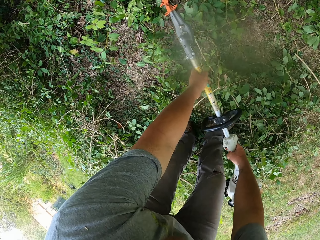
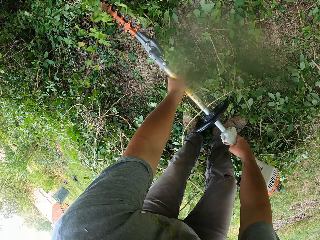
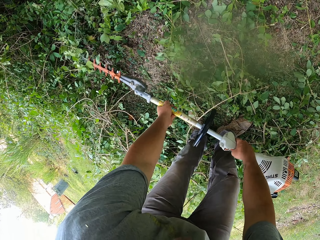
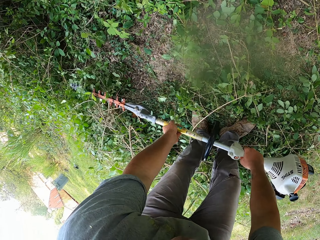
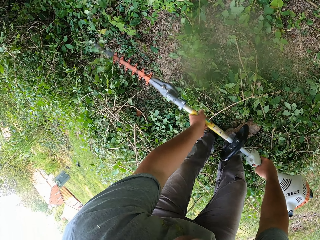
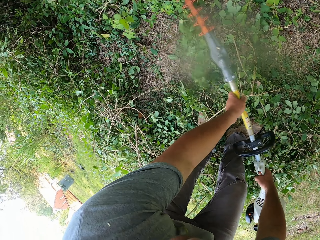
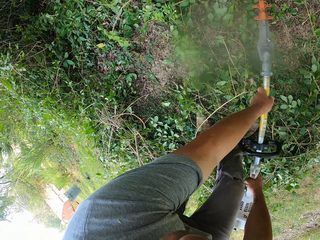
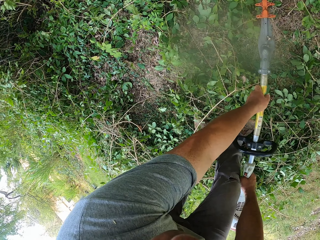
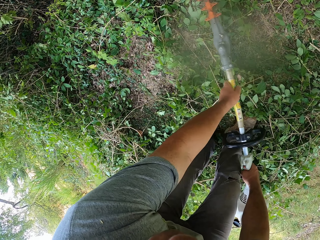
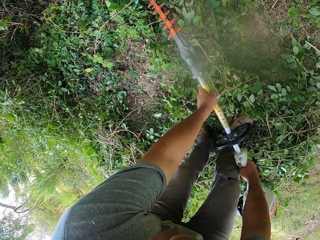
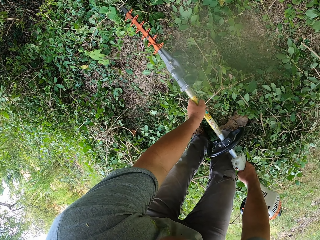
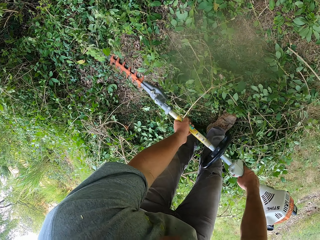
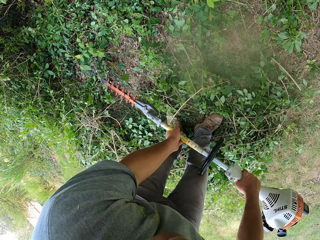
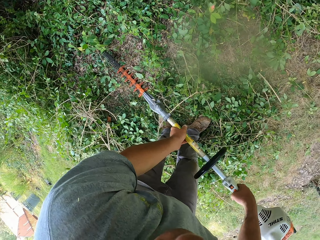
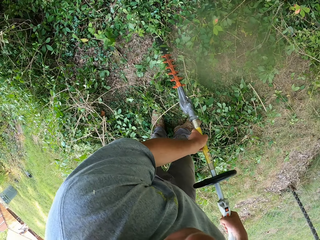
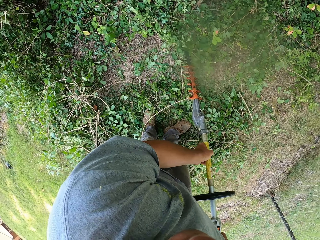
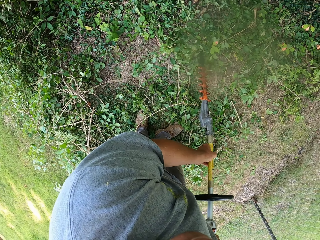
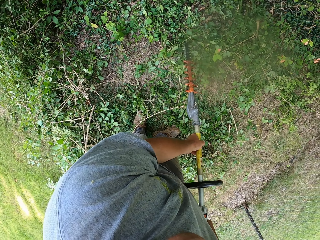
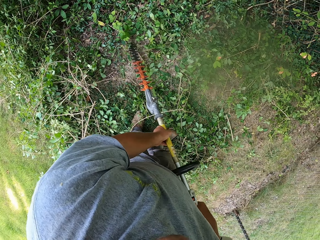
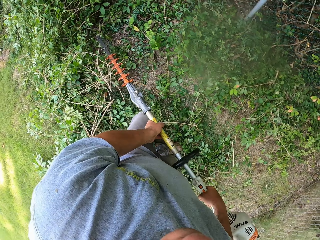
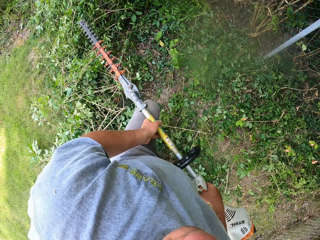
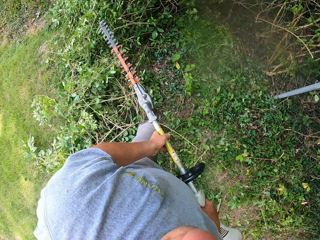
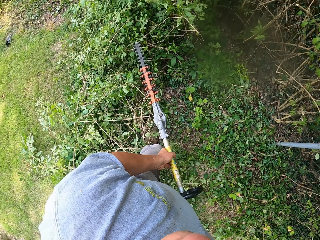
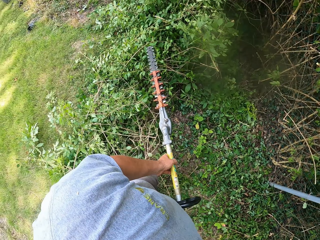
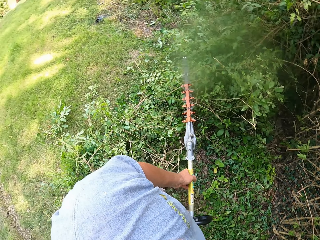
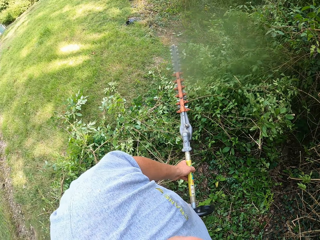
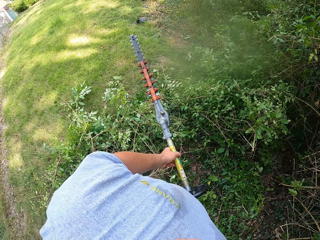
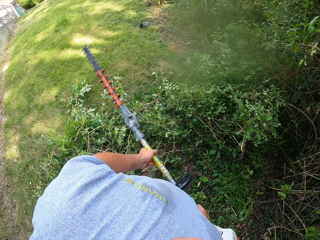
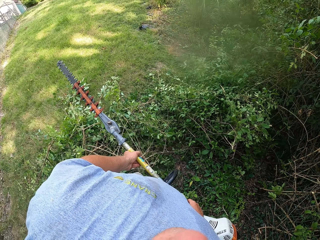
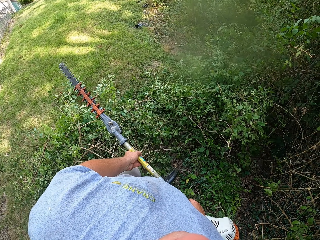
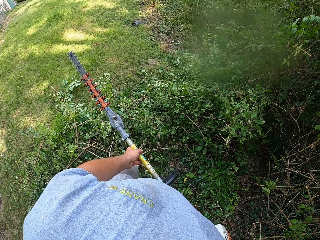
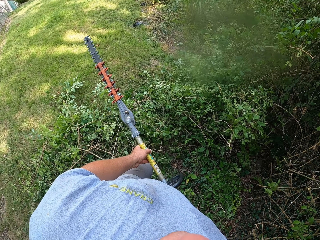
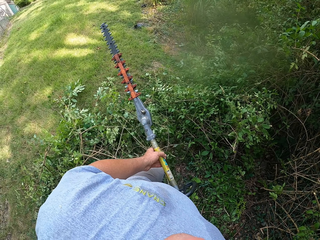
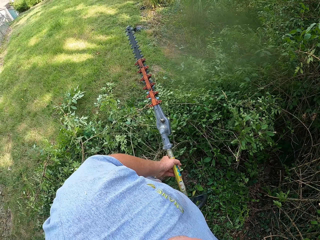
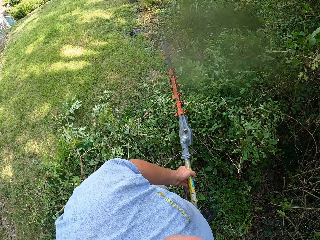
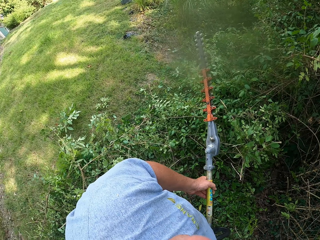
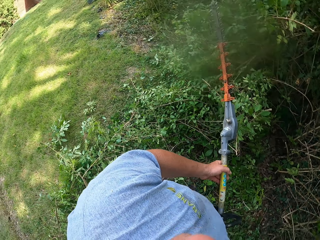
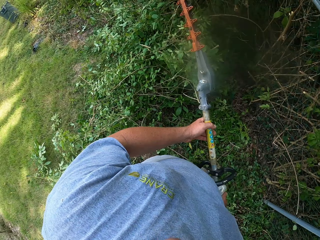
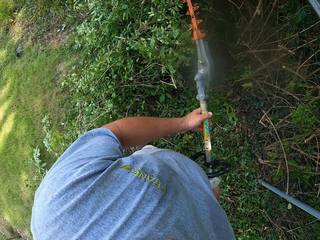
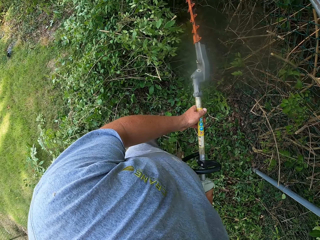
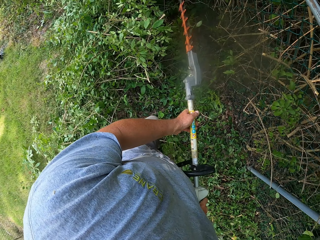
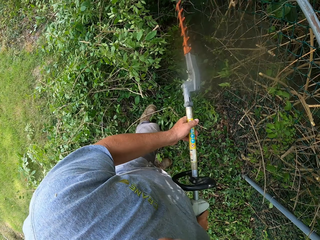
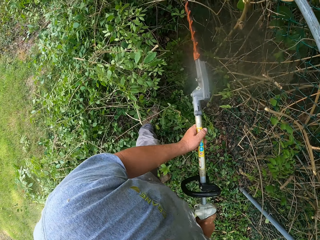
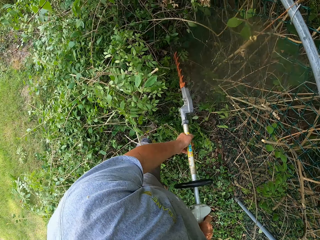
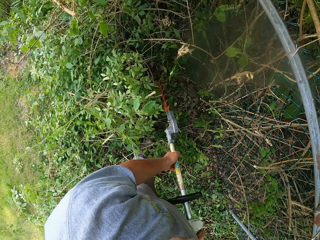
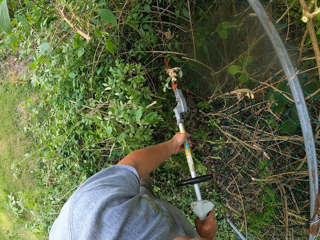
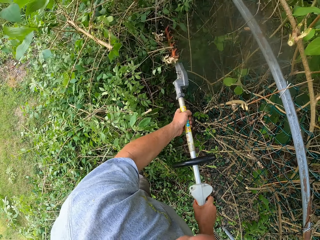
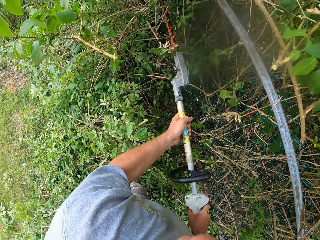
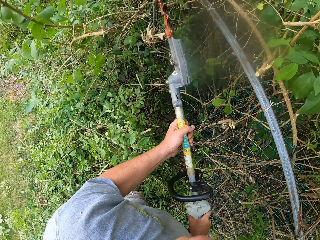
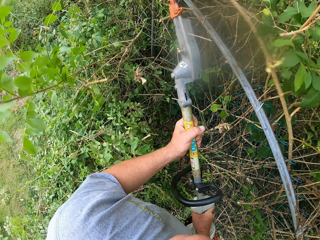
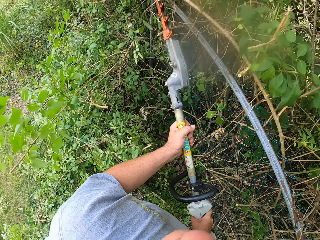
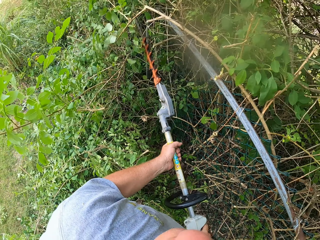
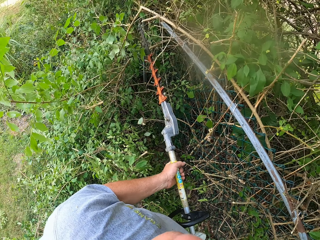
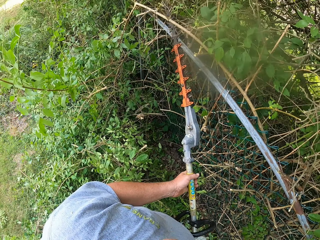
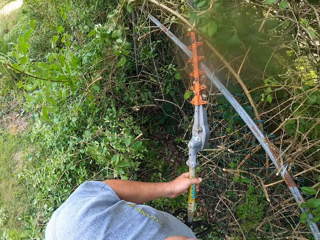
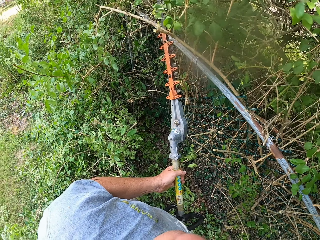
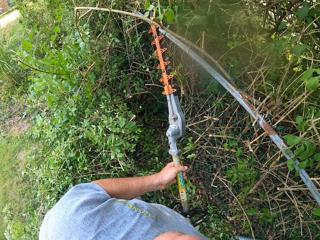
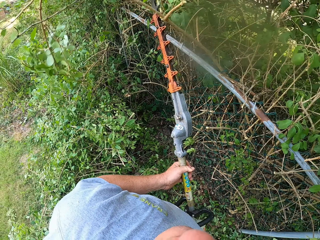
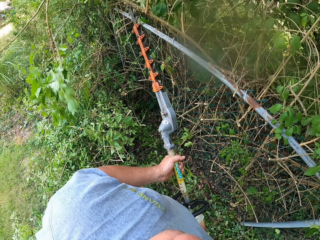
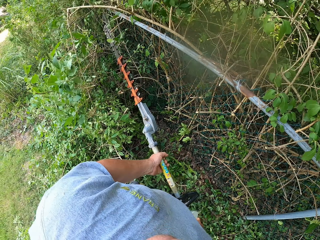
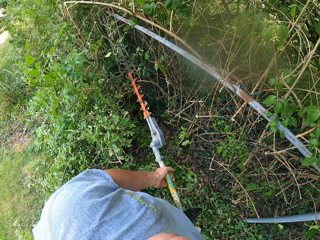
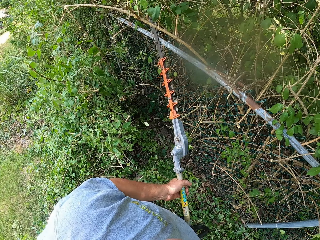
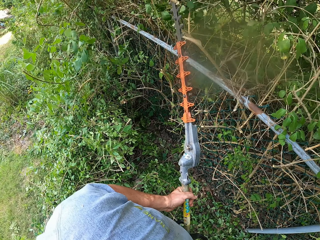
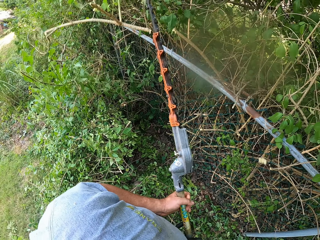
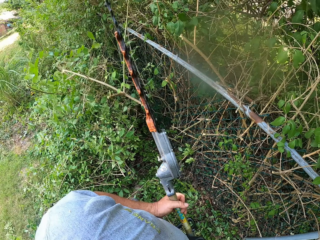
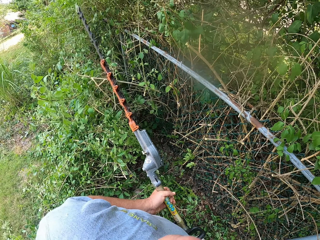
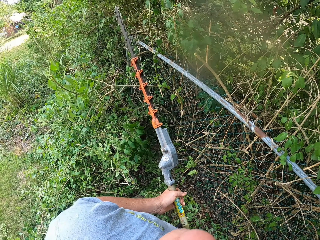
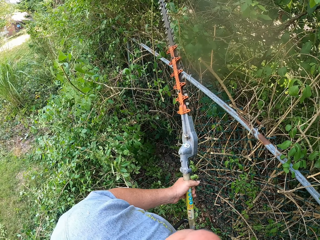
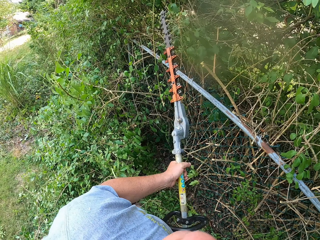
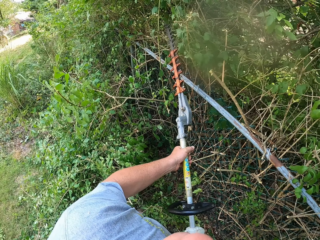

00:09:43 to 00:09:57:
The camera wearer cuts branches with a hedge trimmer.

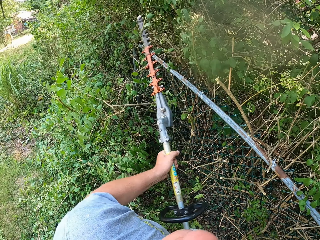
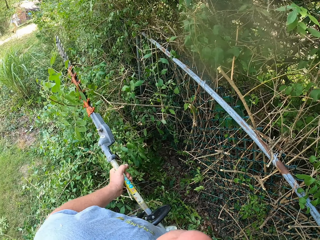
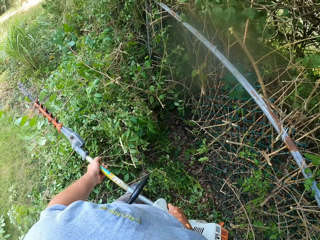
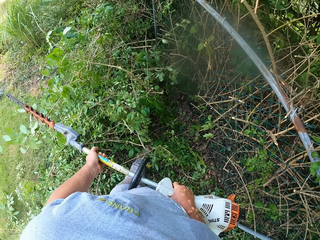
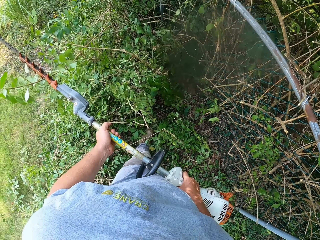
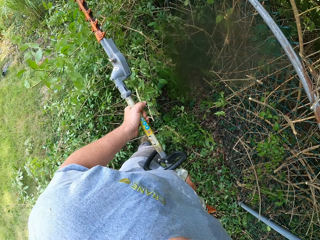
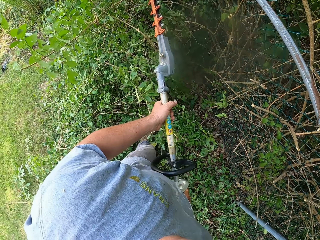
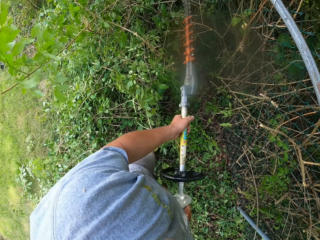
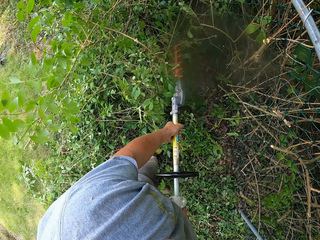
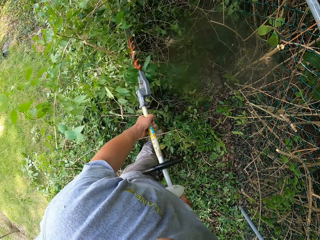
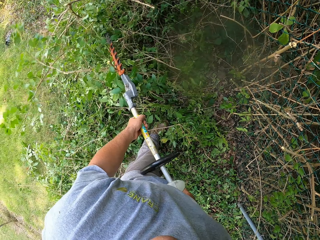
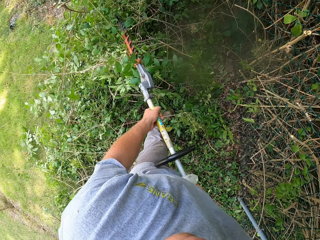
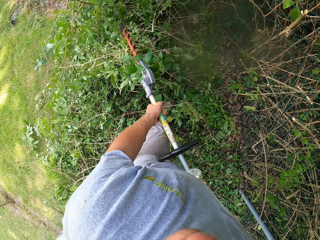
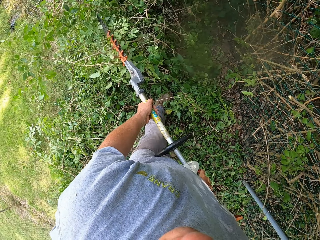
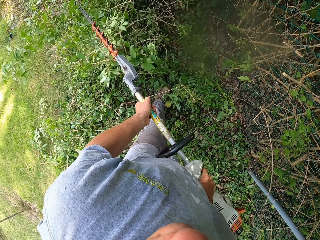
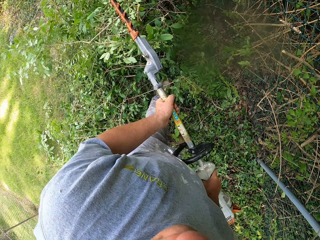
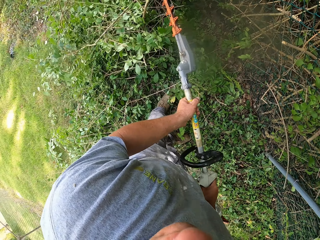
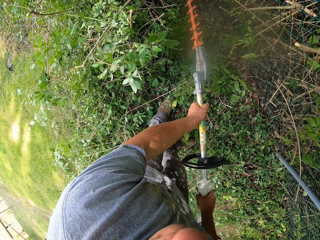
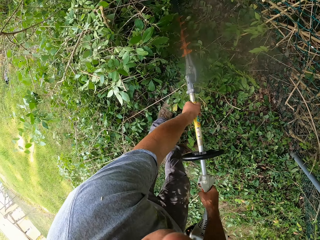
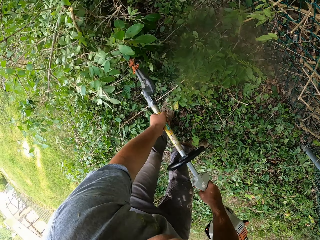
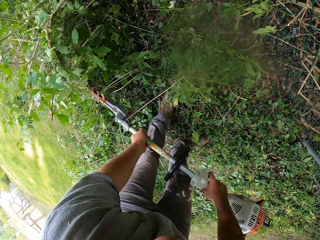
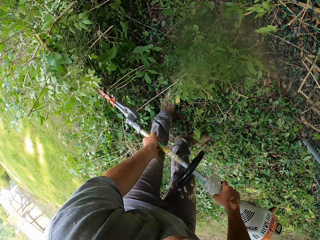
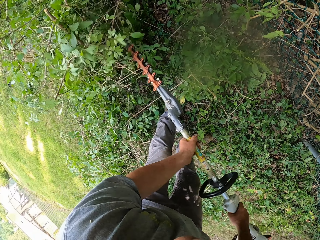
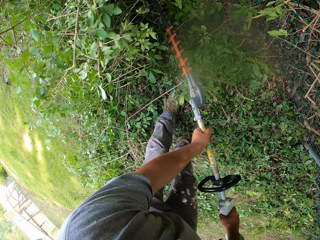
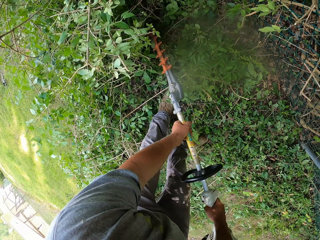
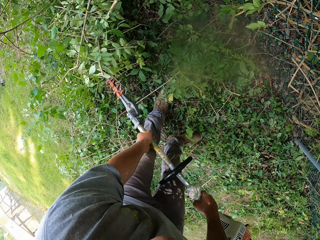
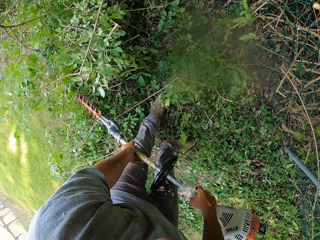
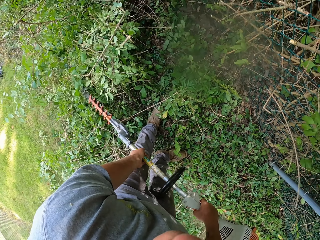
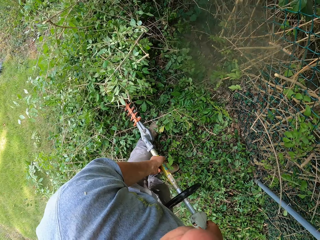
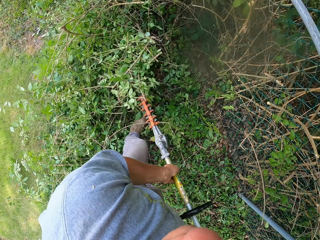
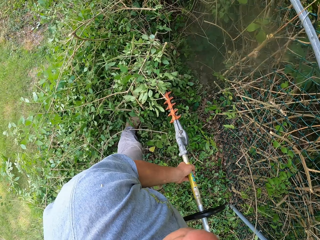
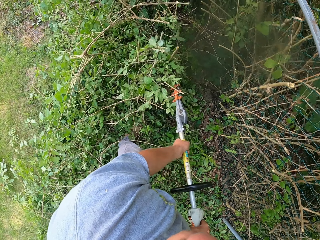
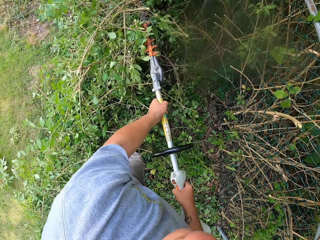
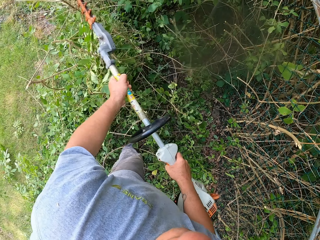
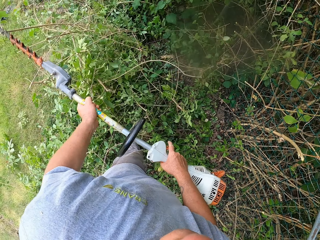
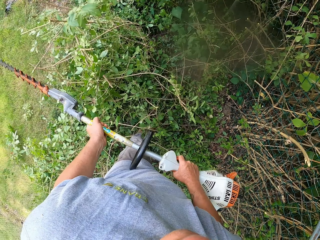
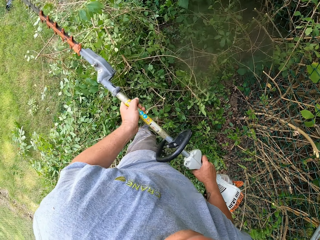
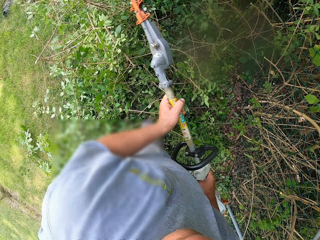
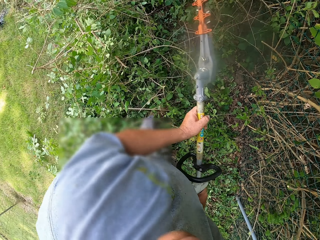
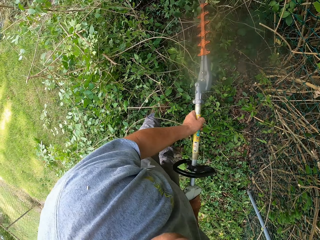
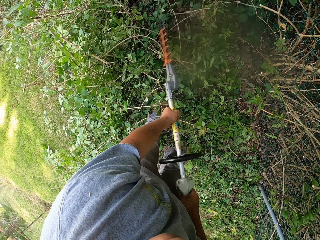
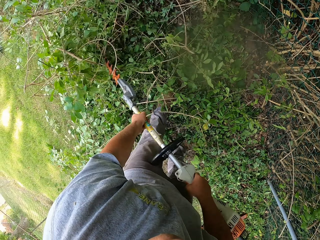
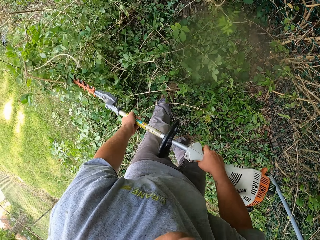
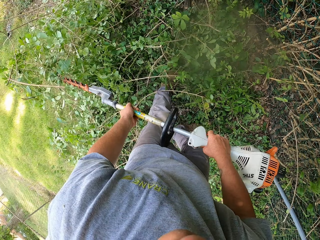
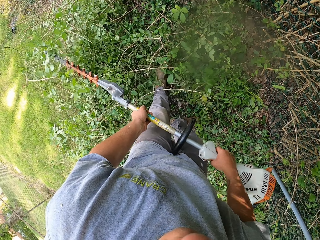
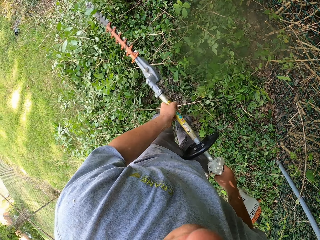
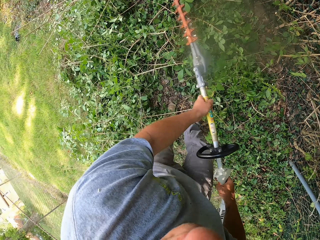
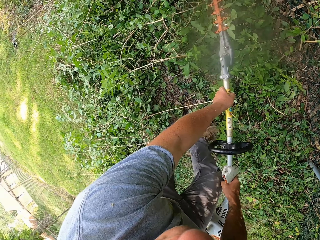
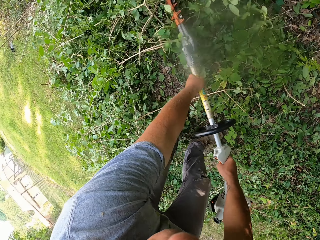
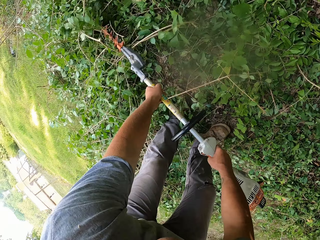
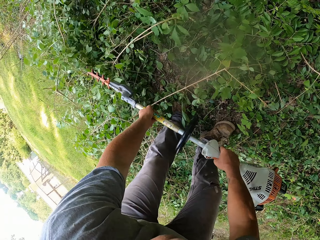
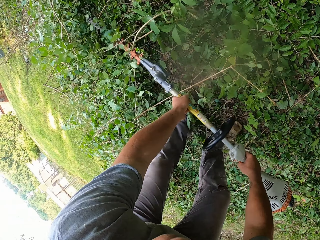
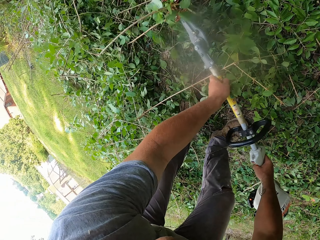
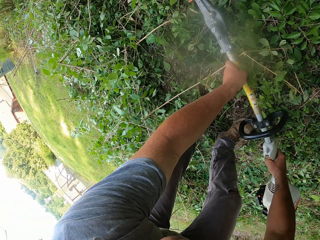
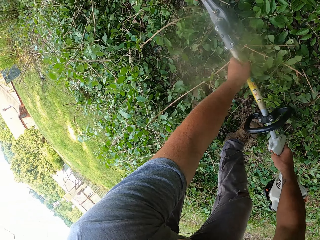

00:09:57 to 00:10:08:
The camera wearer pushes branches with a hedge trimmer. They cut the branches with the hedge trimmer. They push the branches with the hedge trimmer.
